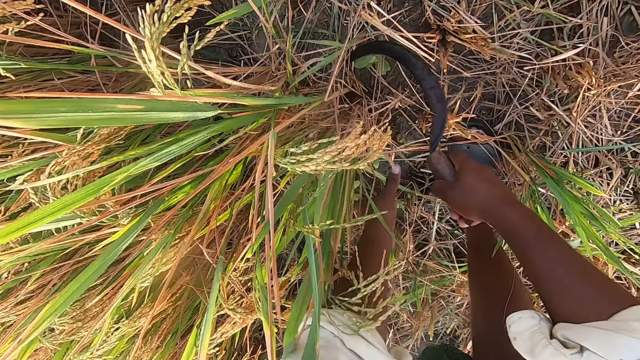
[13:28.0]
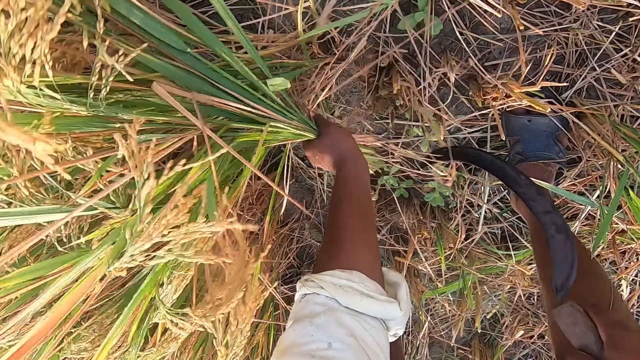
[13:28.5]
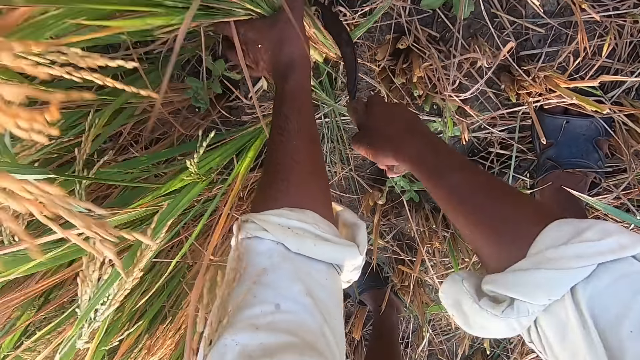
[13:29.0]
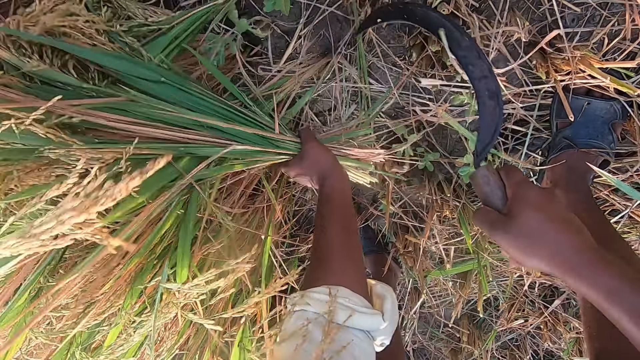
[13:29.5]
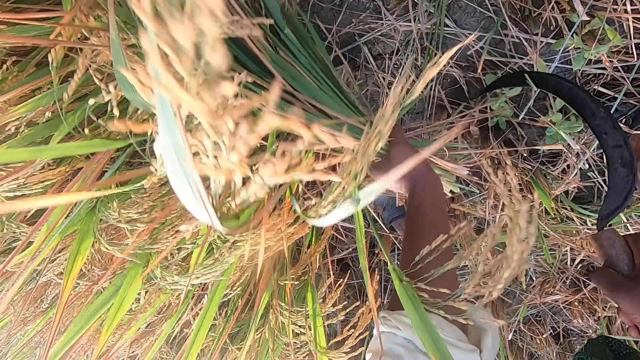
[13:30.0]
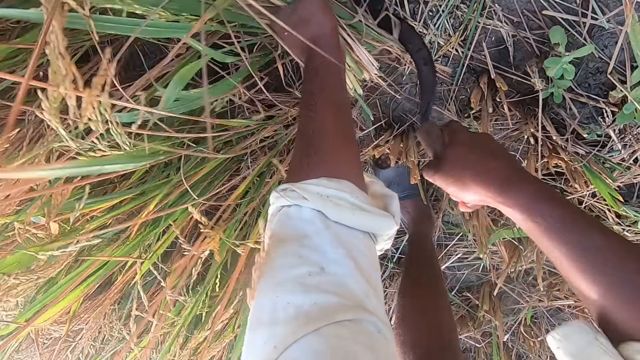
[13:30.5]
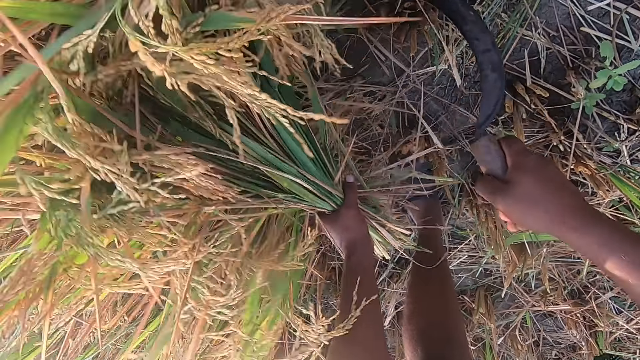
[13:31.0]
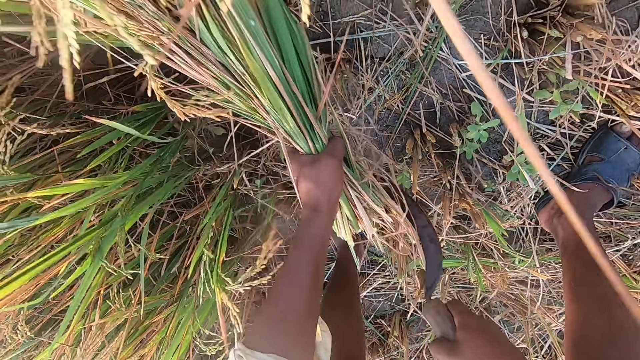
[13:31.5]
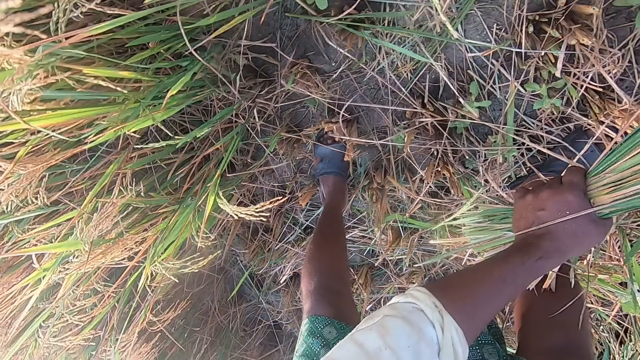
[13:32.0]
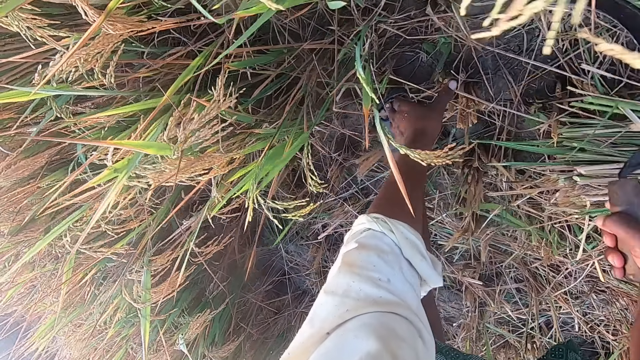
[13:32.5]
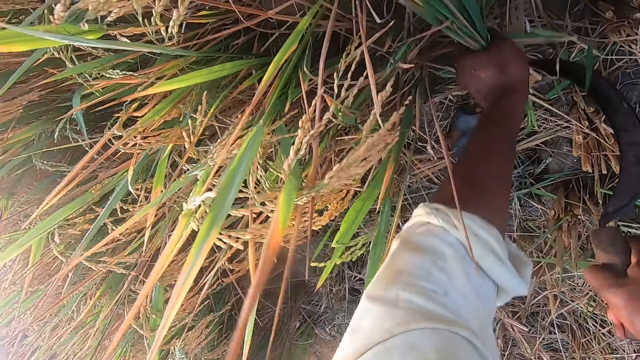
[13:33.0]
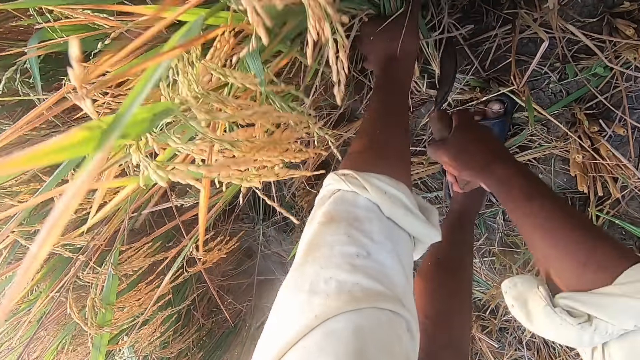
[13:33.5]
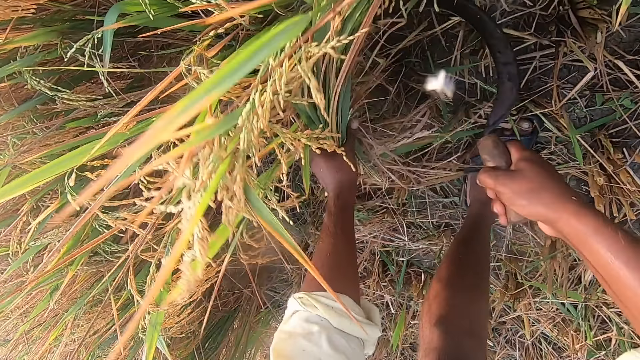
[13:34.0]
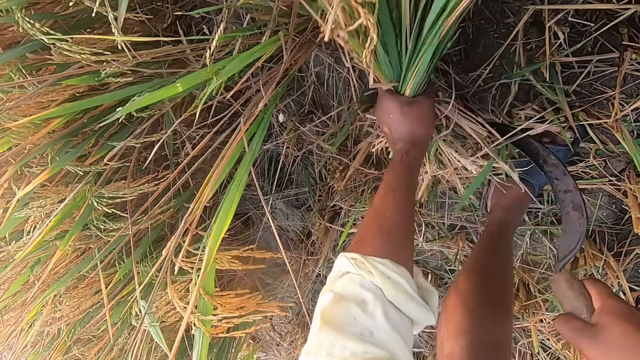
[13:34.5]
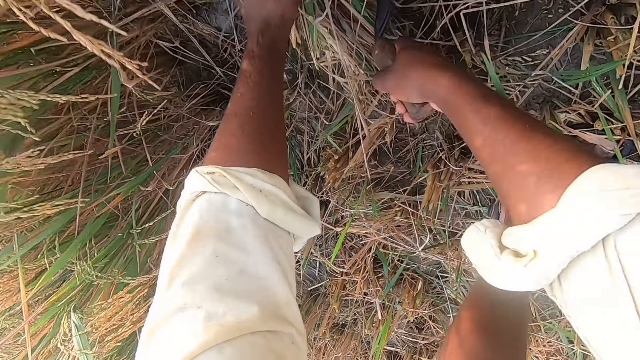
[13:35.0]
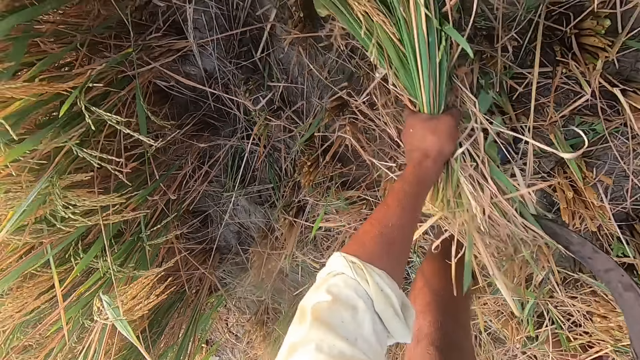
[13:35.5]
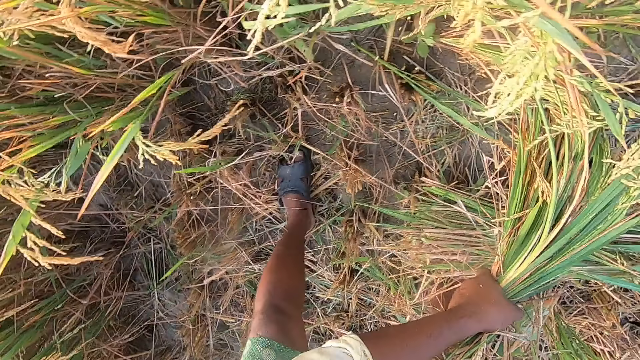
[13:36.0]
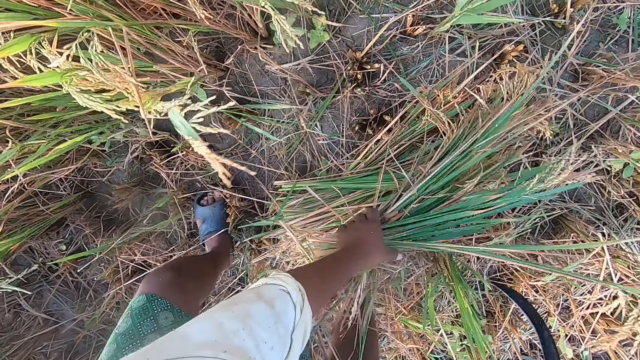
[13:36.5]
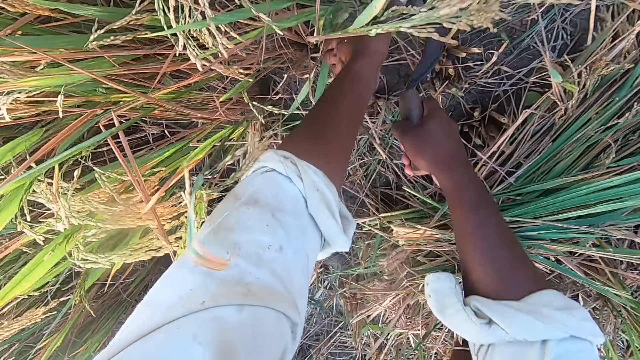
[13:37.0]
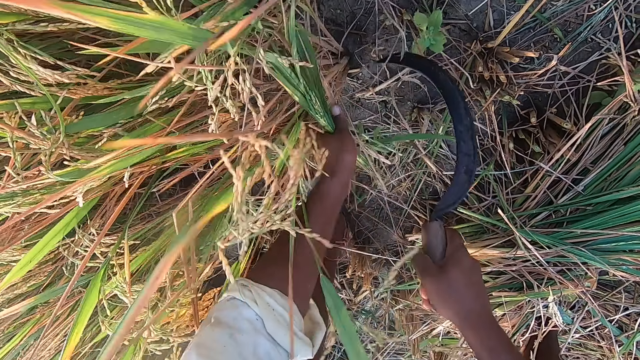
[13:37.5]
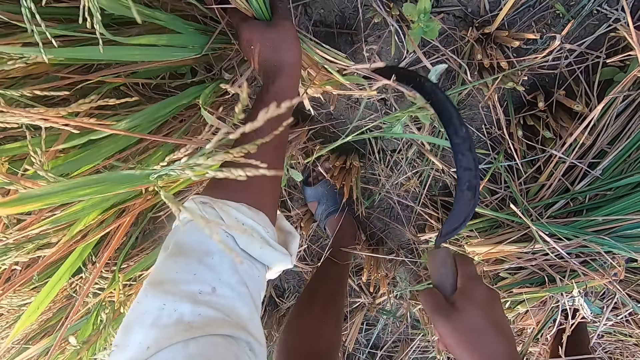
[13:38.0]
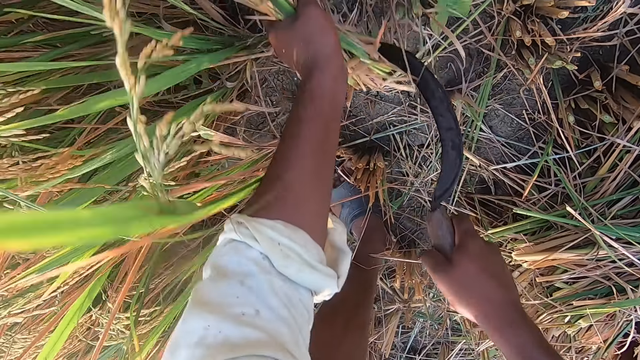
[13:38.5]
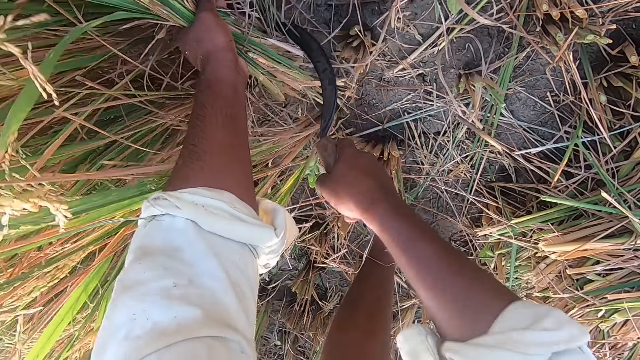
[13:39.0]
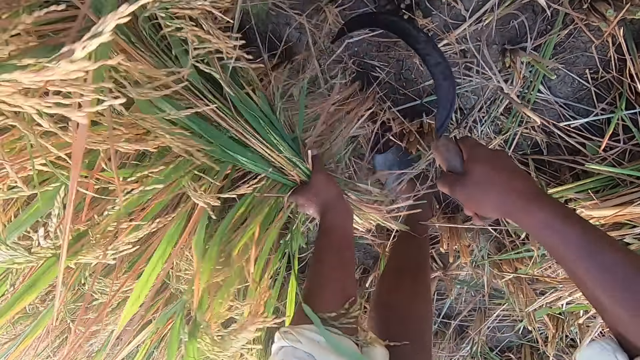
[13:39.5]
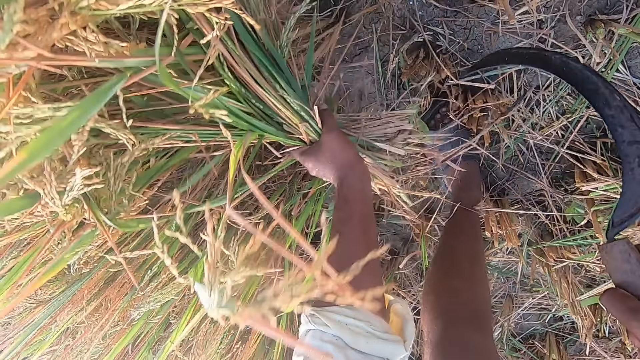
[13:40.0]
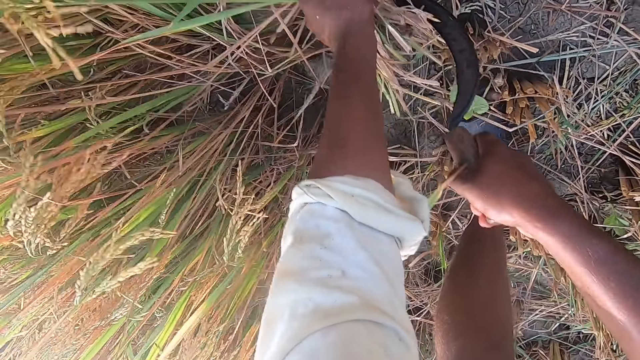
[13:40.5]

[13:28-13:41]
The camera wearer bends towards the wheat plants. They cut straw from the ground with the sickle. They drop the stack of straw on the ground. They cut straw from the ground with the sickle. They drop the stack of straw on the ground. They cut straw from the ground with the sickle.

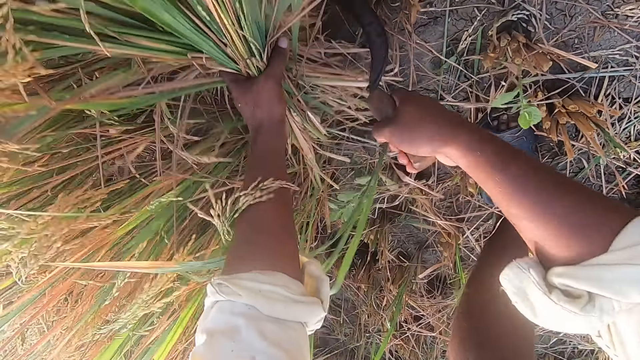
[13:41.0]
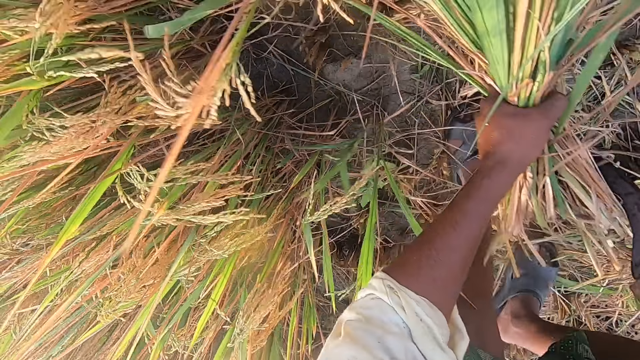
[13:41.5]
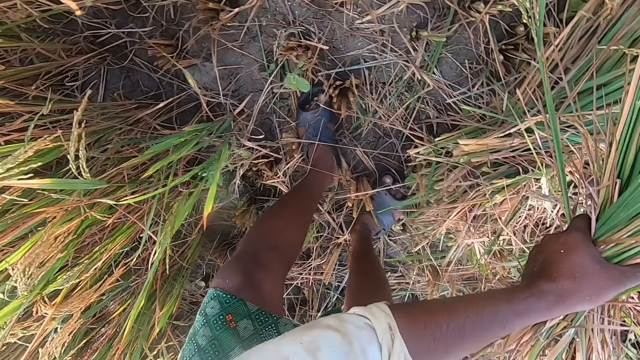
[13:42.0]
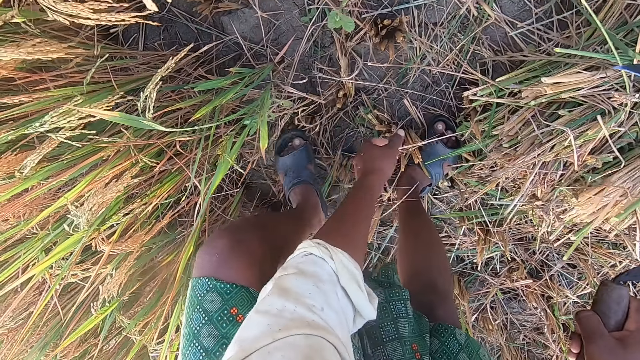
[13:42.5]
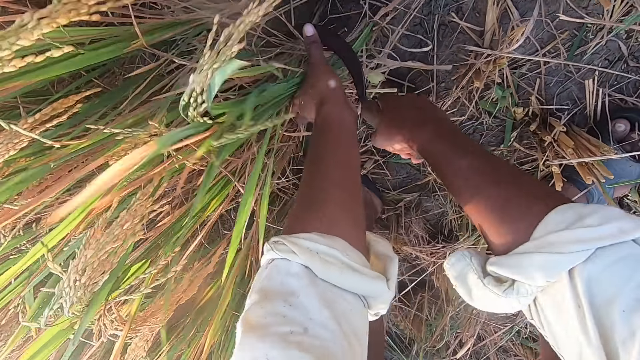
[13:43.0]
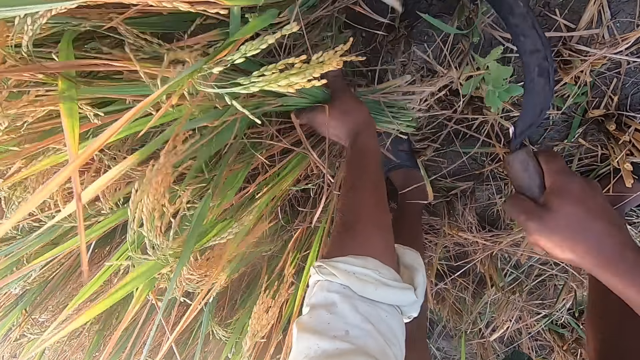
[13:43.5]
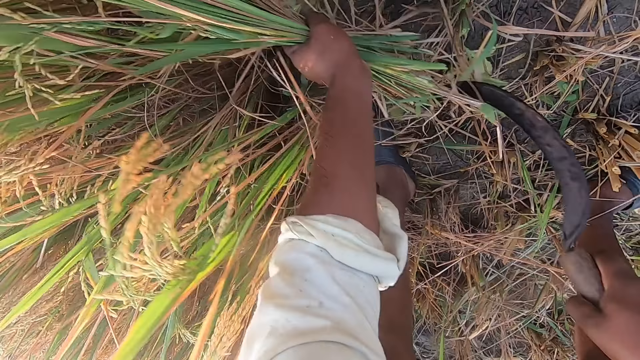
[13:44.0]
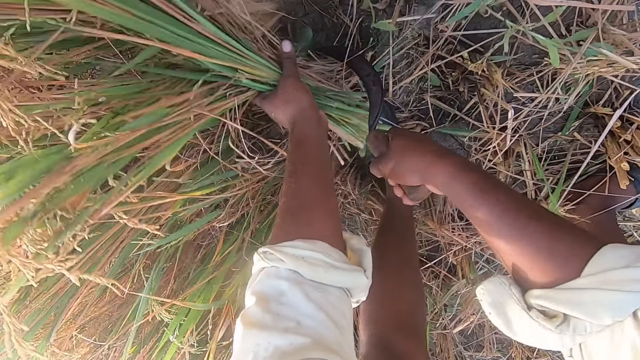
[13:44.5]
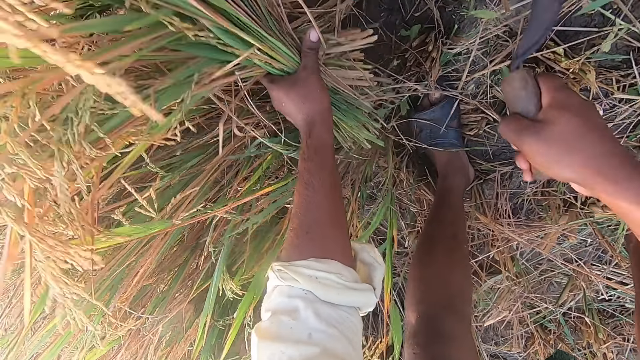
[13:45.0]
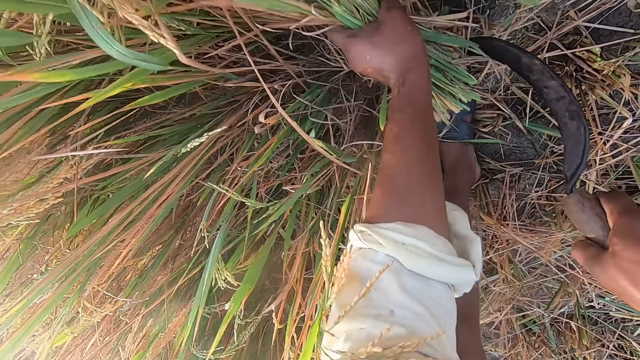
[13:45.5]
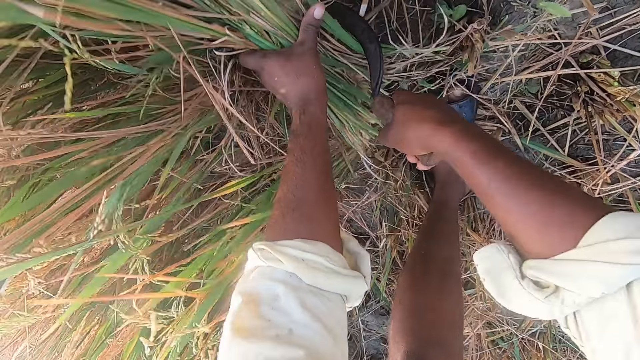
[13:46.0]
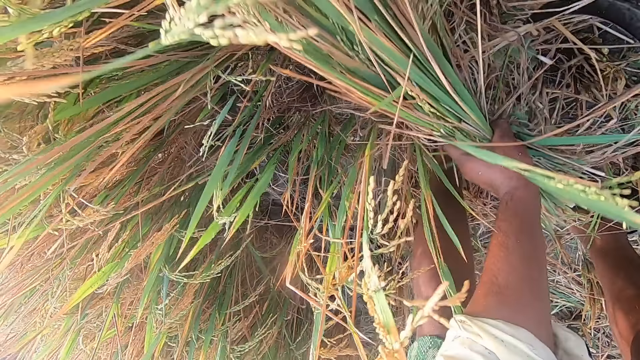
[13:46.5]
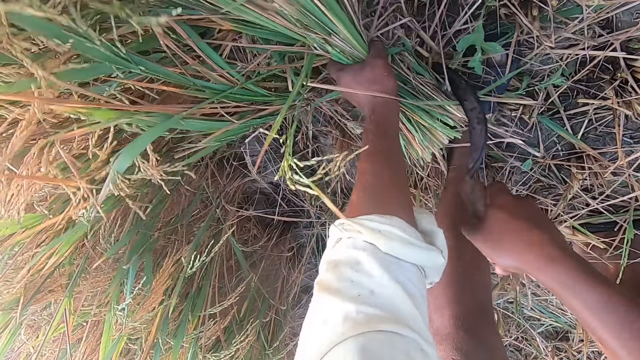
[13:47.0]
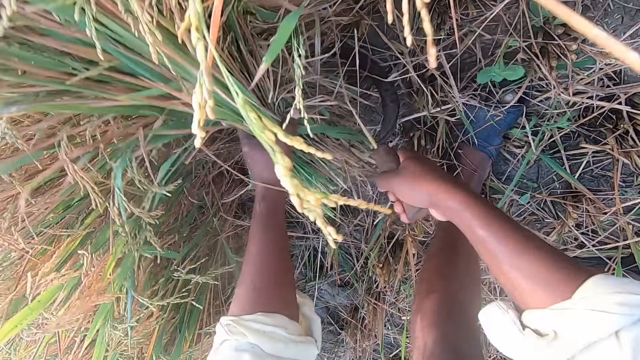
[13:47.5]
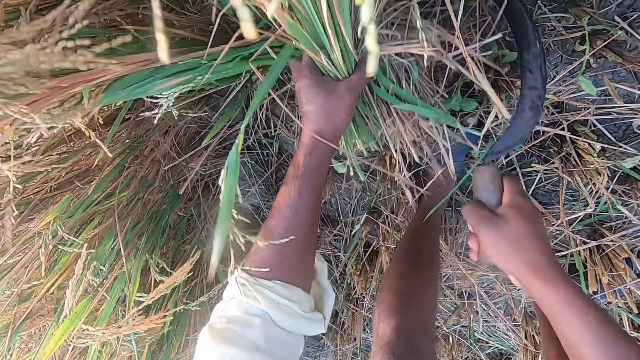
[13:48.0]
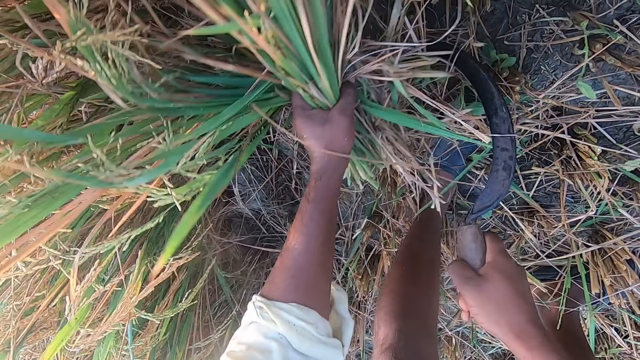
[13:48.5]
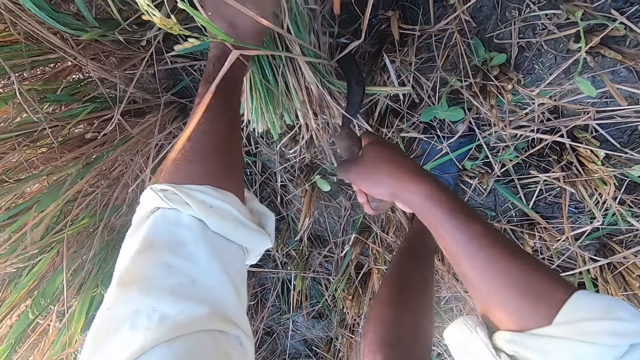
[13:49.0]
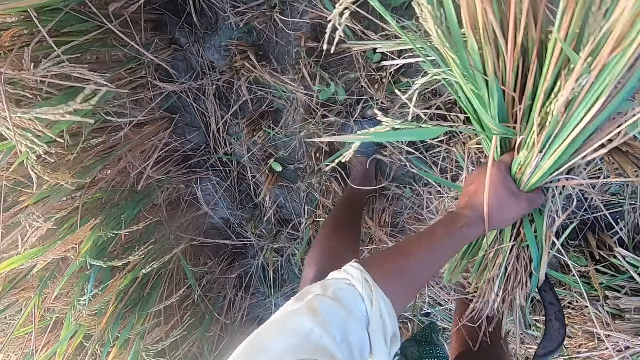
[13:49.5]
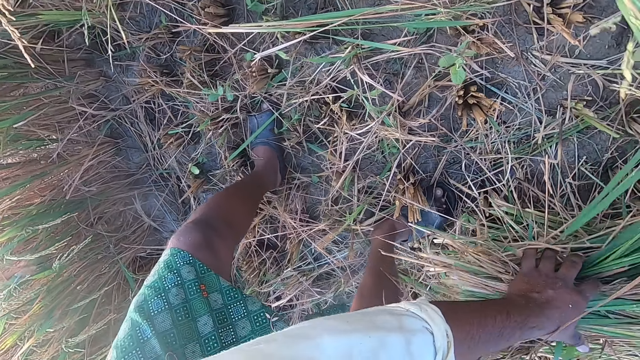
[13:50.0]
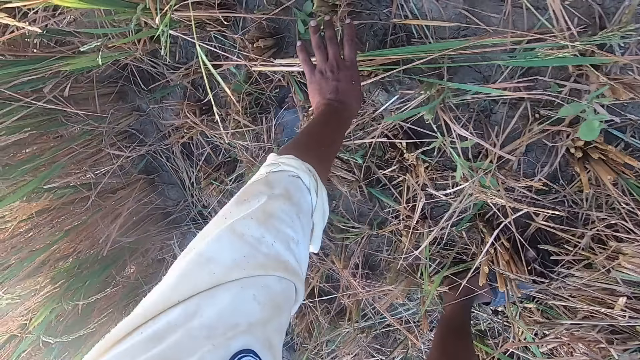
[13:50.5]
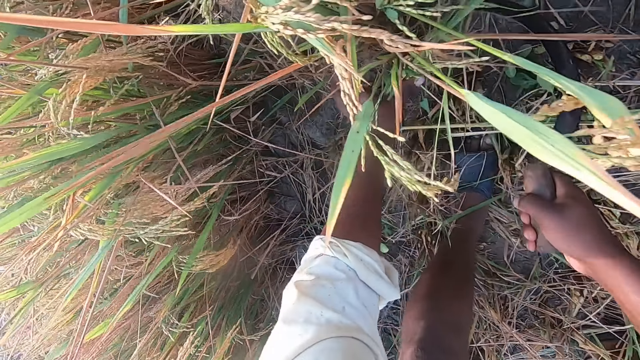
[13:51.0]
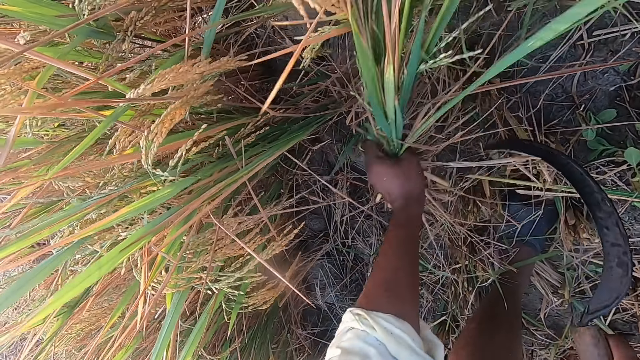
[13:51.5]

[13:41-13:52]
The camera wearer drops the stack of straw on the ground. They cut straw from the ground with the sickle. They drop the stack of straw on the ground.
